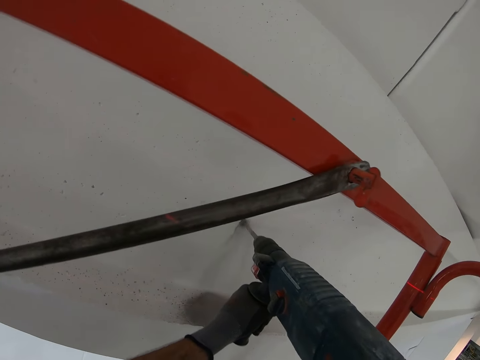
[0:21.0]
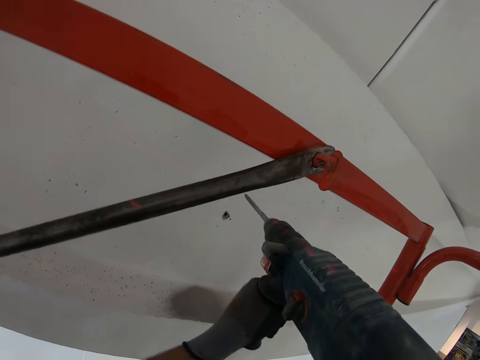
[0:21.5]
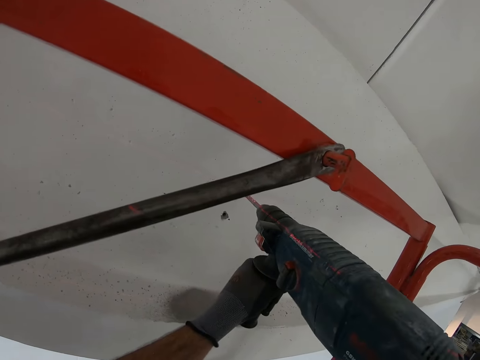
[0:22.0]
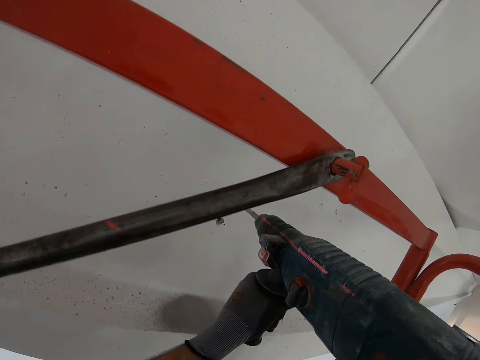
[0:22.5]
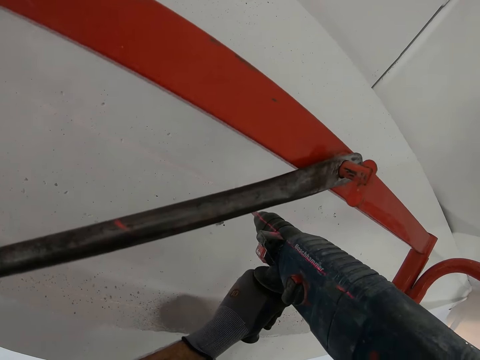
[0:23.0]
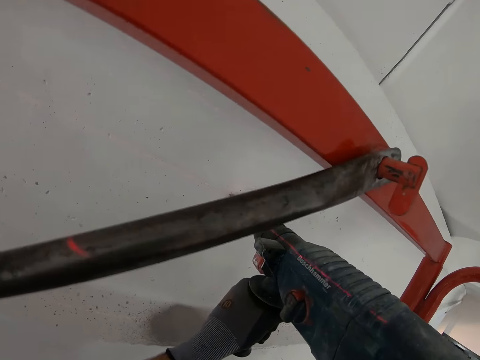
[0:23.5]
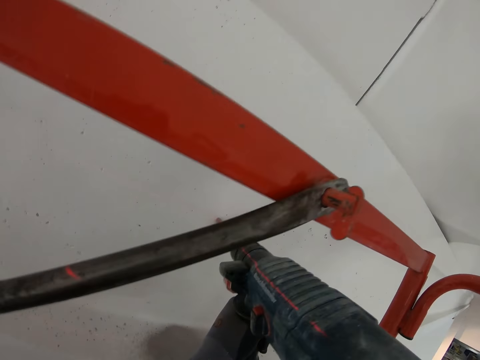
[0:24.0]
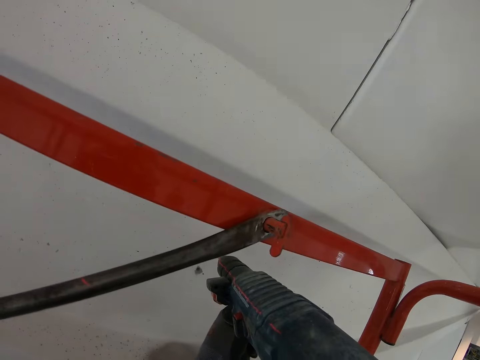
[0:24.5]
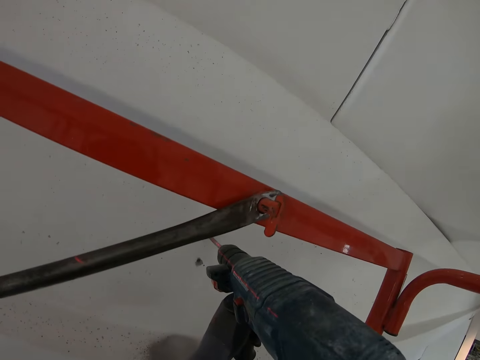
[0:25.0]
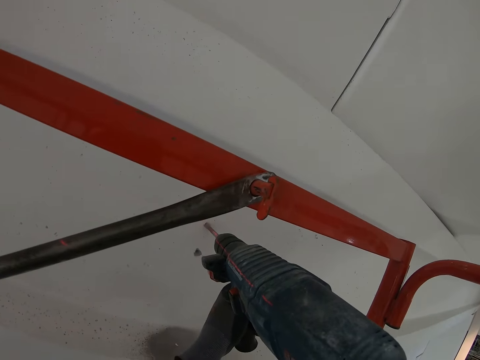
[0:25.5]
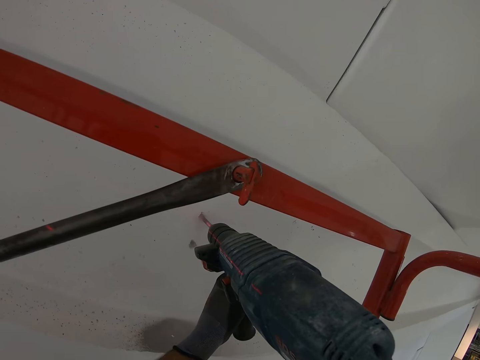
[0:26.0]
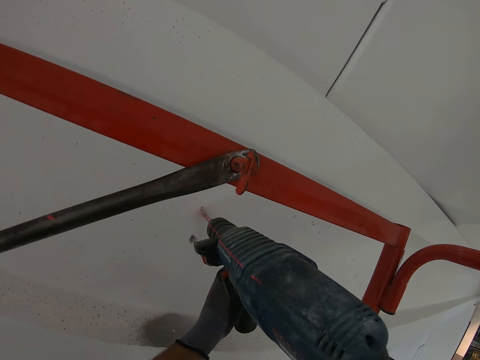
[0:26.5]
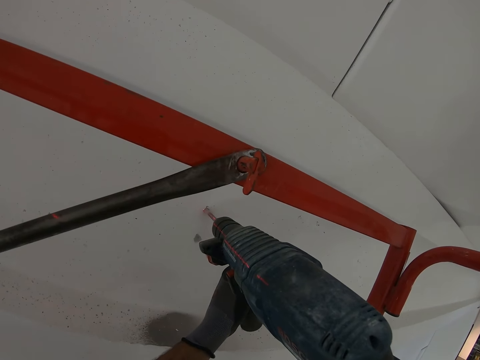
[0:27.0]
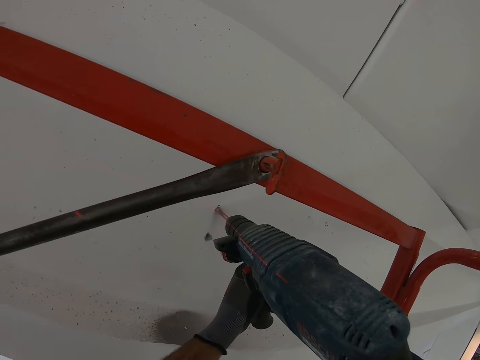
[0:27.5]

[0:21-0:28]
The camera wearer drills on the wall.

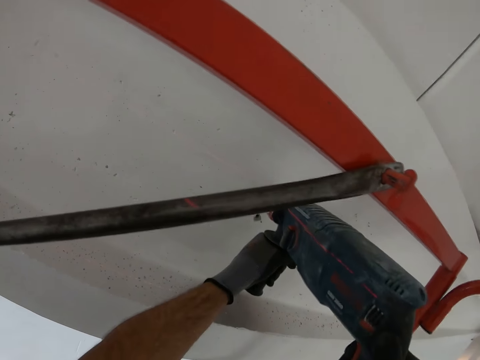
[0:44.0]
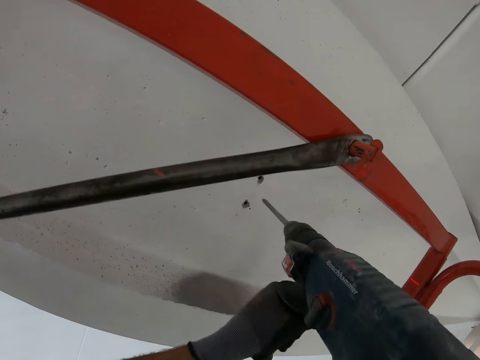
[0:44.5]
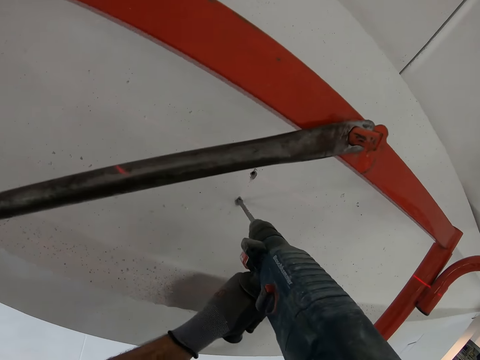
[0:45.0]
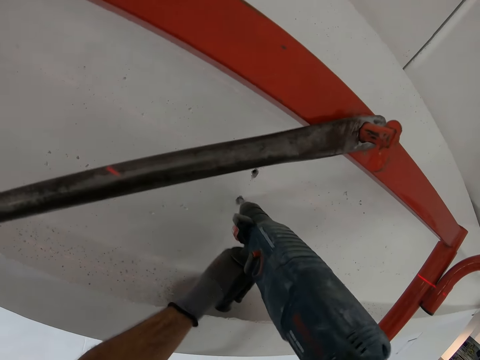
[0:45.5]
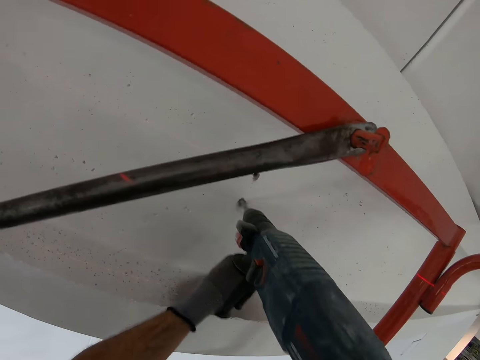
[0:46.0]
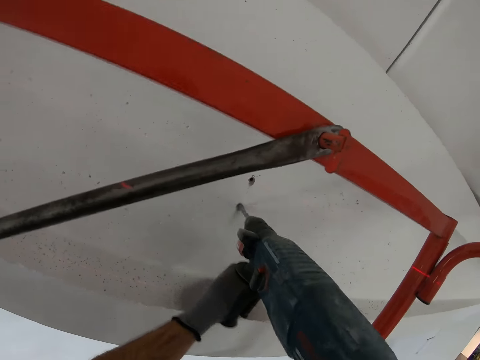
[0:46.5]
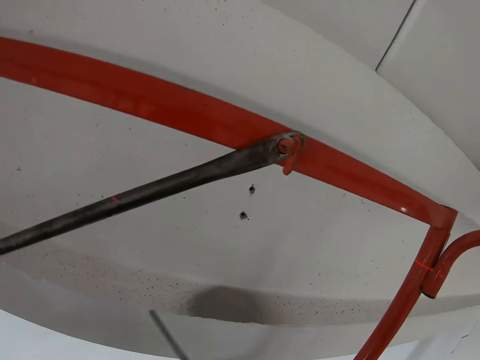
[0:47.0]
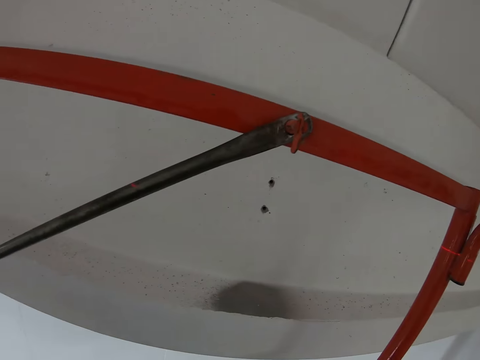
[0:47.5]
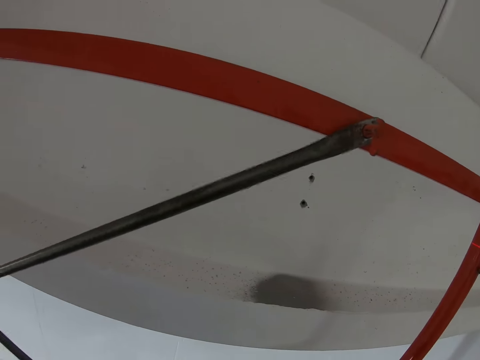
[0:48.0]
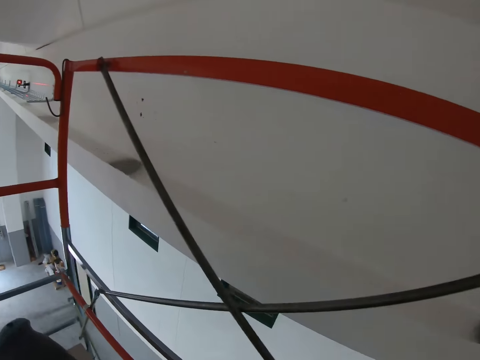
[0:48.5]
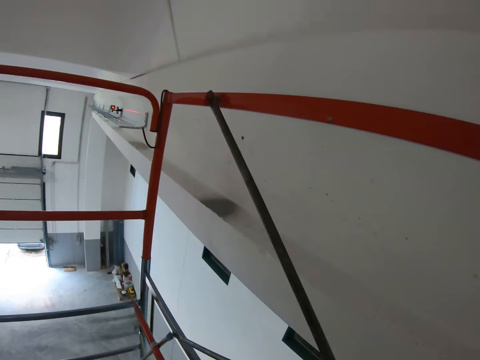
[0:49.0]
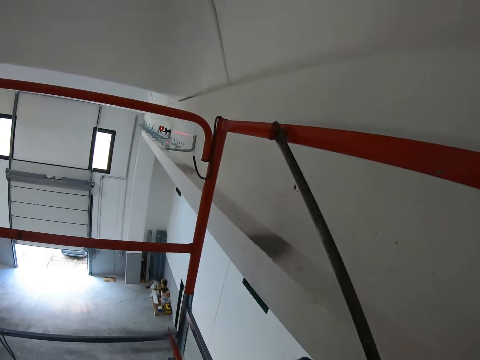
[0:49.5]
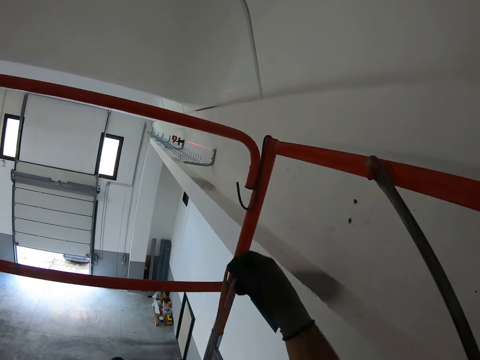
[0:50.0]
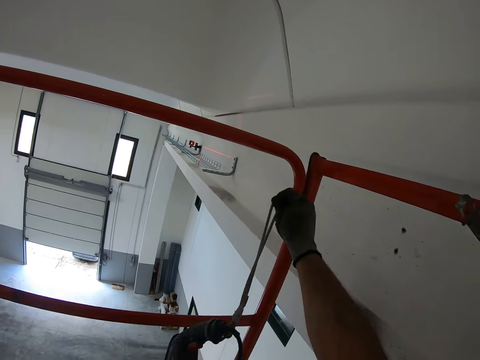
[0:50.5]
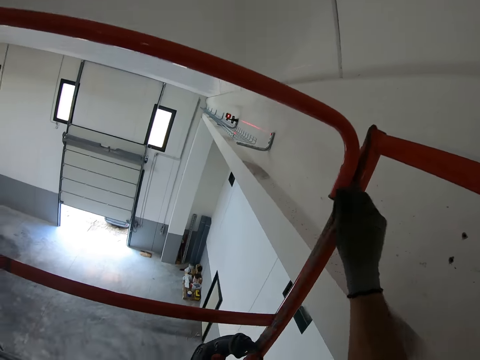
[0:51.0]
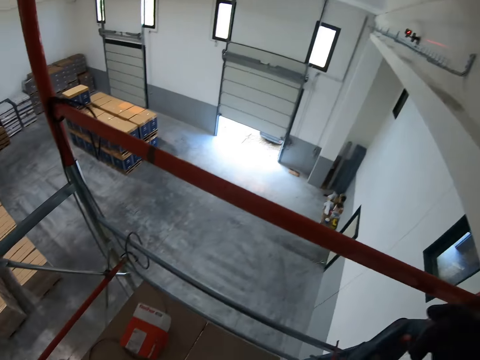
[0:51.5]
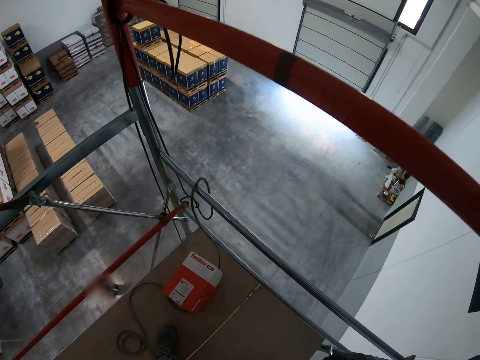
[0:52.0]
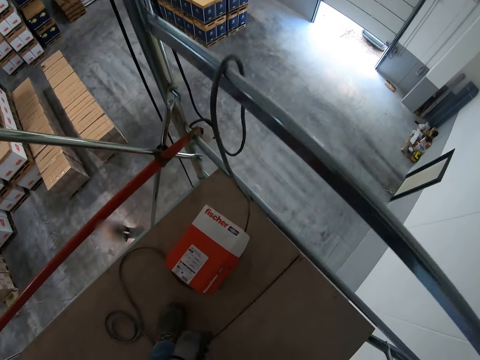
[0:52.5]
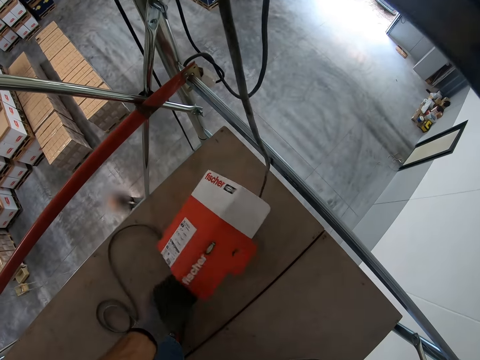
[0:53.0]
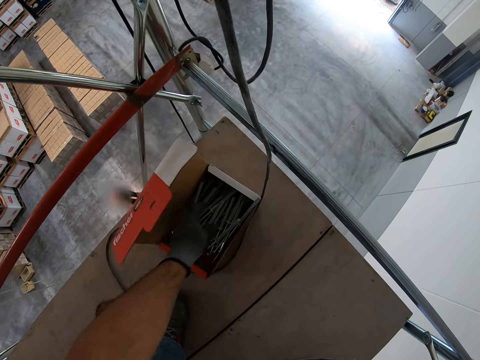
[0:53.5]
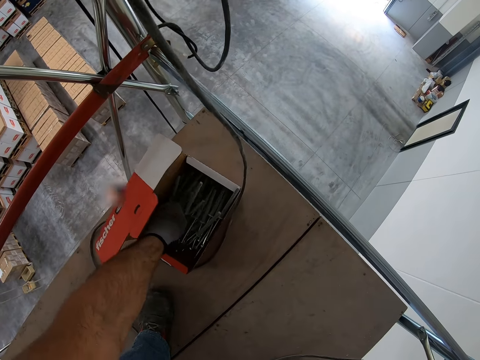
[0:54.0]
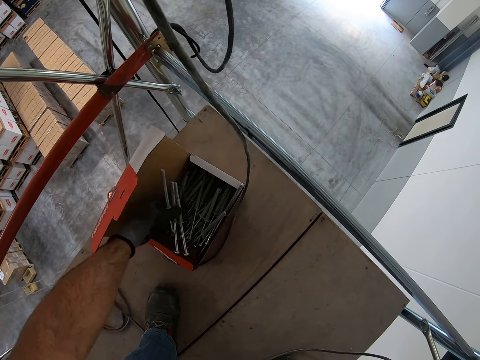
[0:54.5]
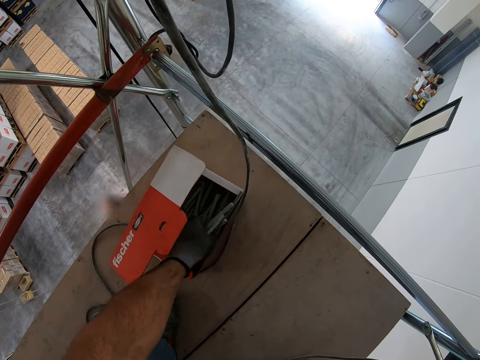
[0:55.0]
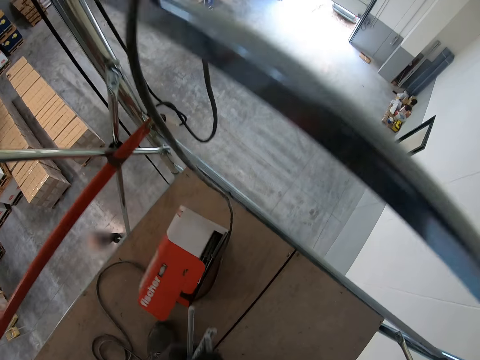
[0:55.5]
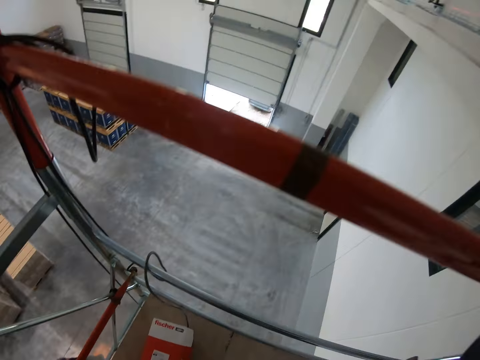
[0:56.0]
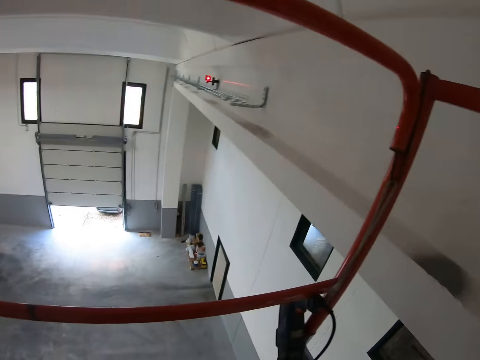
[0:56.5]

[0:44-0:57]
The camera wearer drills on the wall. They walk left in the room. They hang a drill on a hook rod. They hang a rope on the metal. They open the box. They pick up bolts.

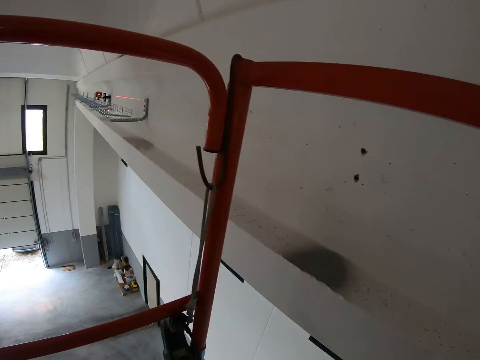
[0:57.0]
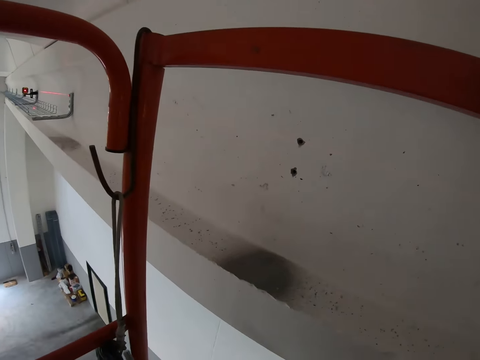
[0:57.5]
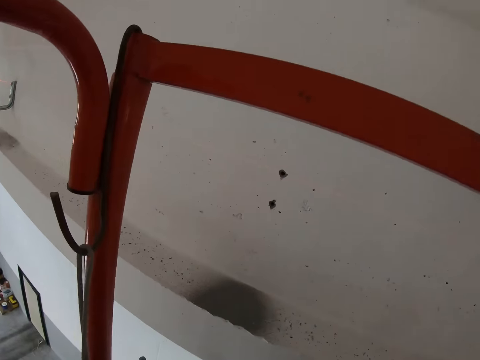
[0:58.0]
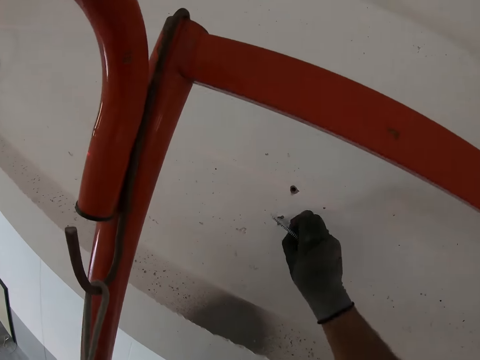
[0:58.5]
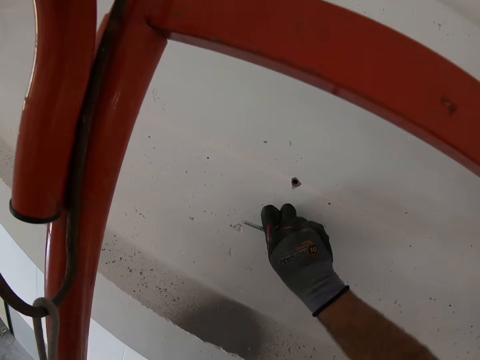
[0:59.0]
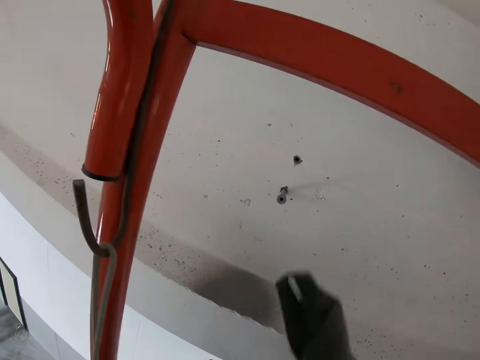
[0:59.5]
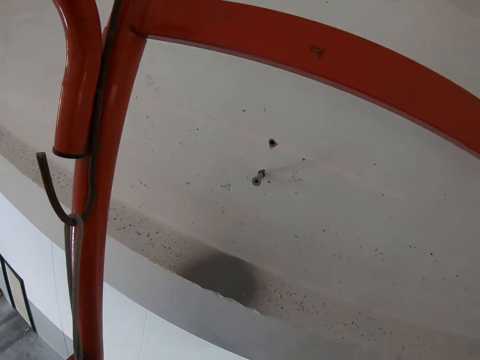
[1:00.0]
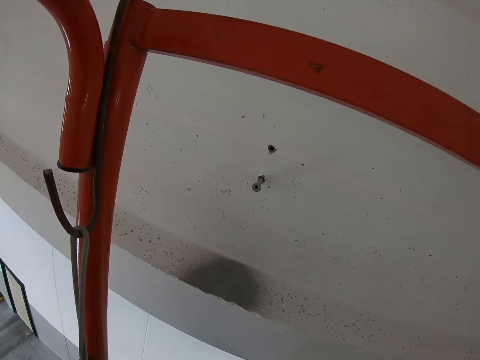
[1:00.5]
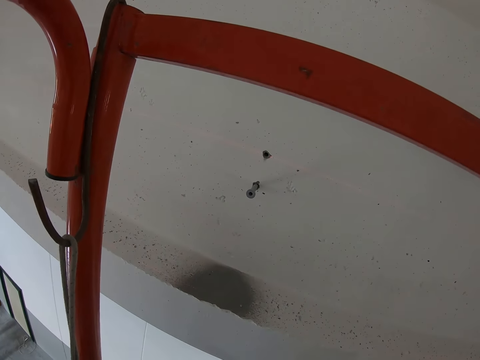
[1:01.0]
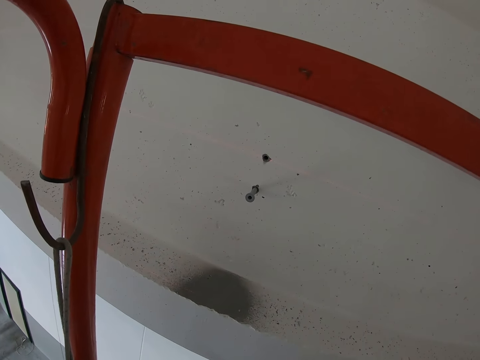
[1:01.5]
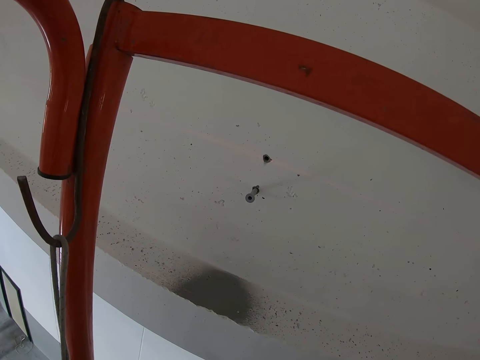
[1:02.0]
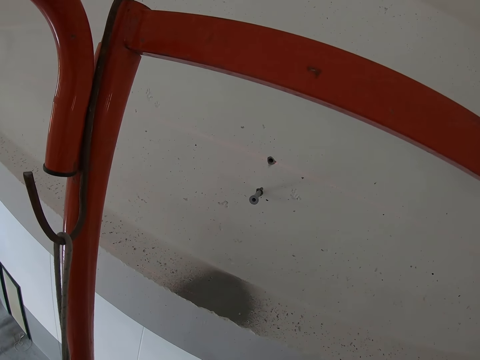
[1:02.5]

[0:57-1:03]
The camera wearer puts a steel plug or bolt on a hole.
